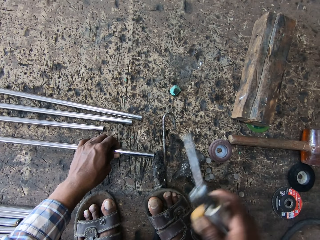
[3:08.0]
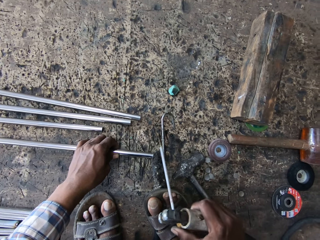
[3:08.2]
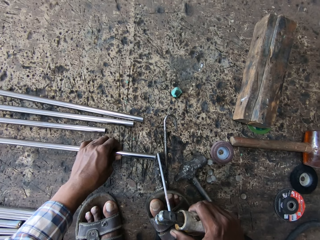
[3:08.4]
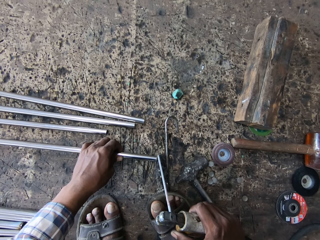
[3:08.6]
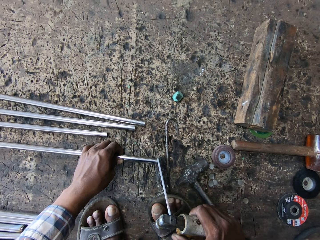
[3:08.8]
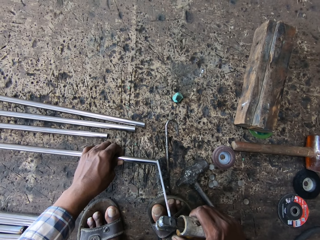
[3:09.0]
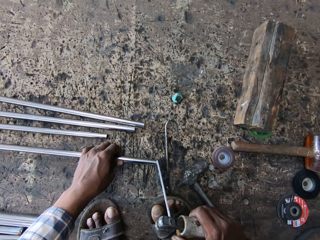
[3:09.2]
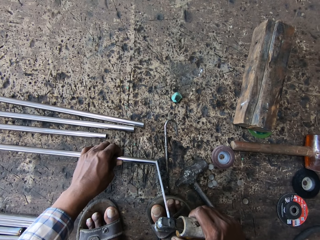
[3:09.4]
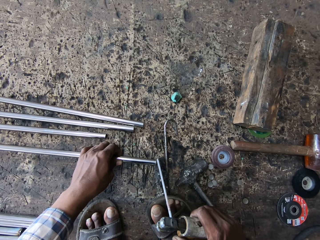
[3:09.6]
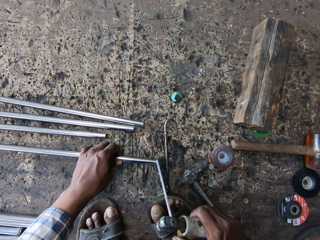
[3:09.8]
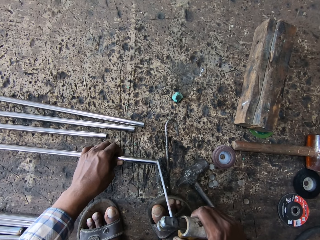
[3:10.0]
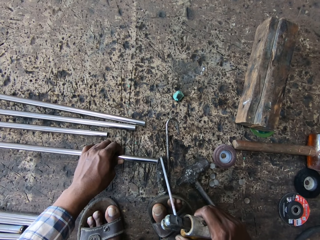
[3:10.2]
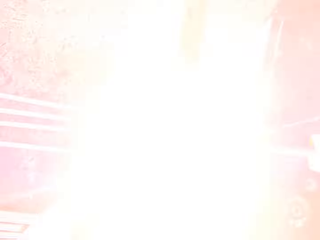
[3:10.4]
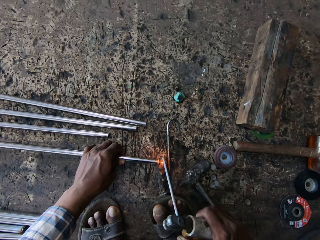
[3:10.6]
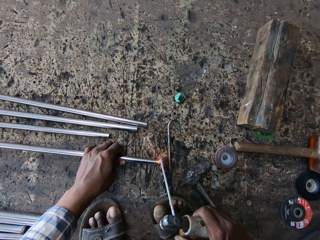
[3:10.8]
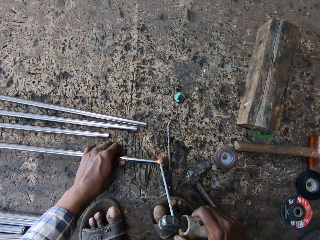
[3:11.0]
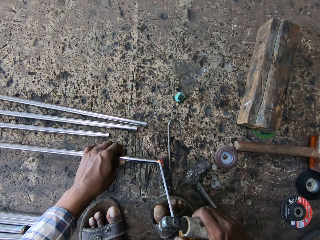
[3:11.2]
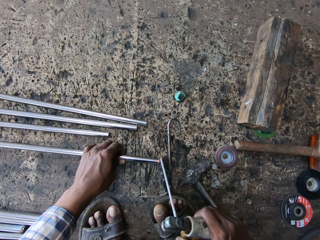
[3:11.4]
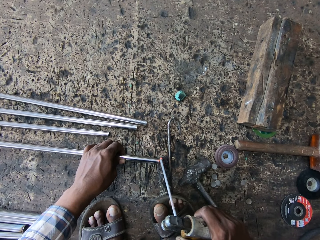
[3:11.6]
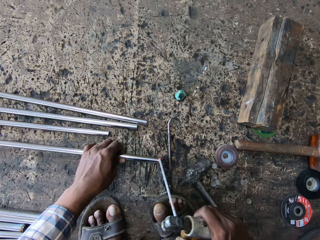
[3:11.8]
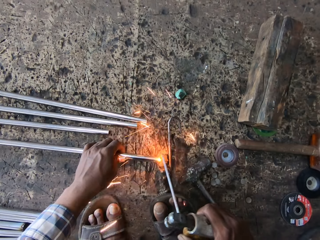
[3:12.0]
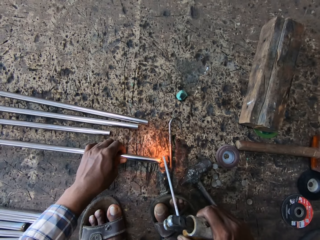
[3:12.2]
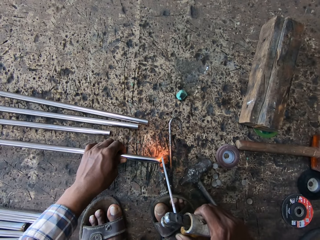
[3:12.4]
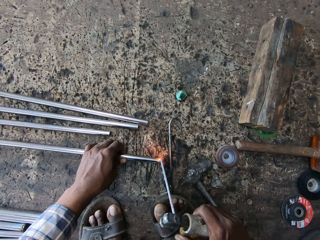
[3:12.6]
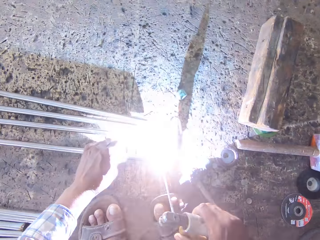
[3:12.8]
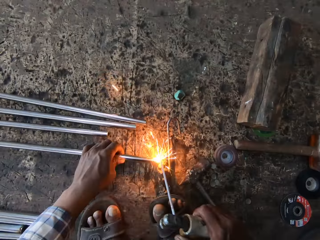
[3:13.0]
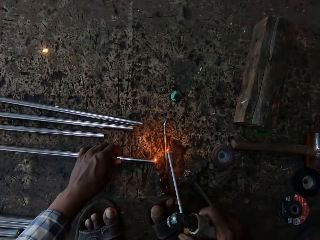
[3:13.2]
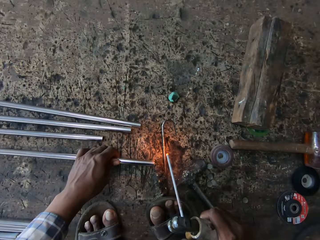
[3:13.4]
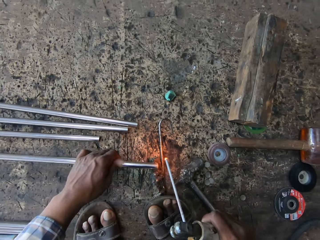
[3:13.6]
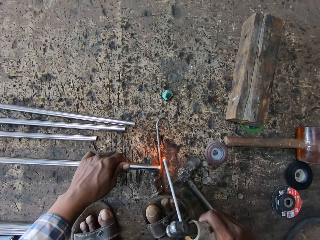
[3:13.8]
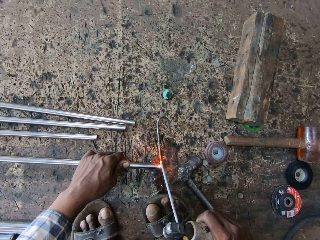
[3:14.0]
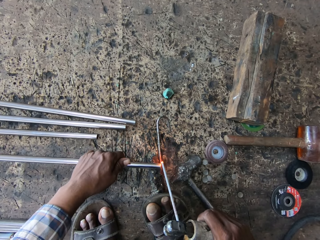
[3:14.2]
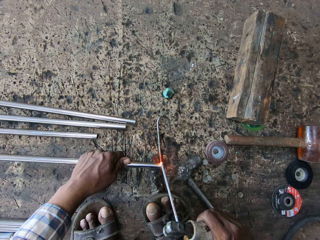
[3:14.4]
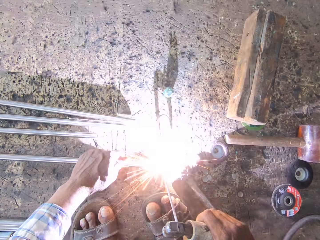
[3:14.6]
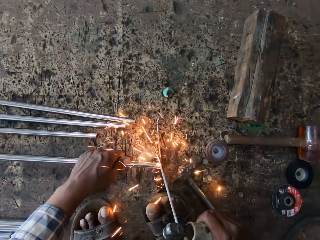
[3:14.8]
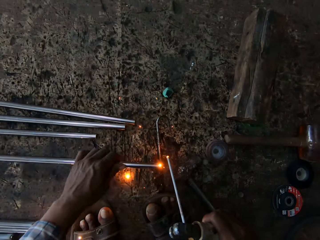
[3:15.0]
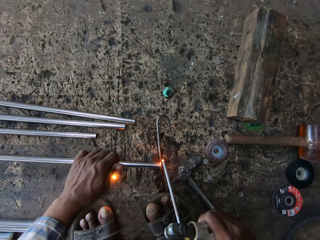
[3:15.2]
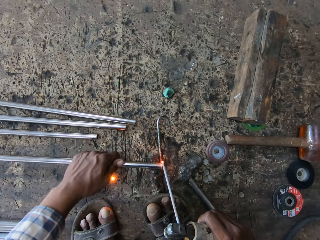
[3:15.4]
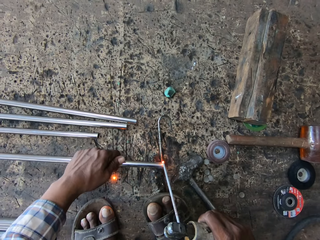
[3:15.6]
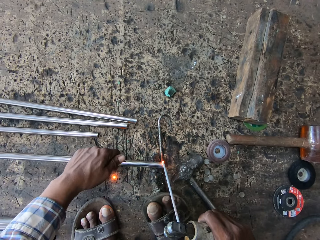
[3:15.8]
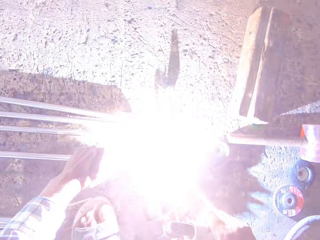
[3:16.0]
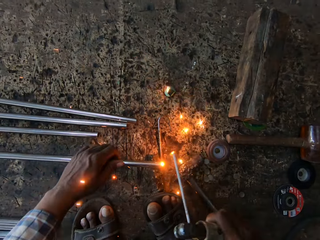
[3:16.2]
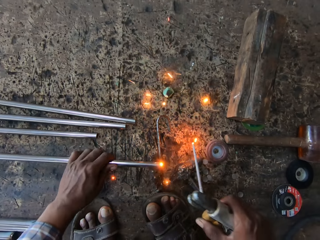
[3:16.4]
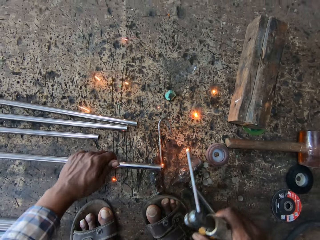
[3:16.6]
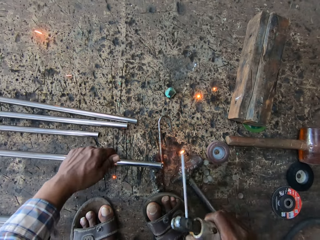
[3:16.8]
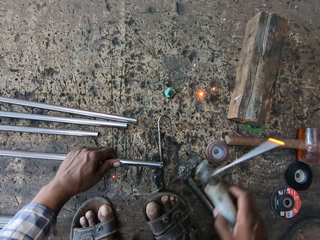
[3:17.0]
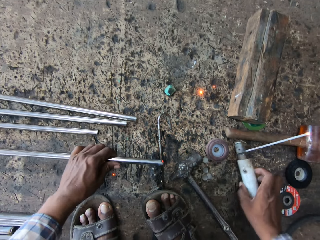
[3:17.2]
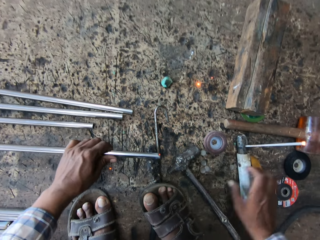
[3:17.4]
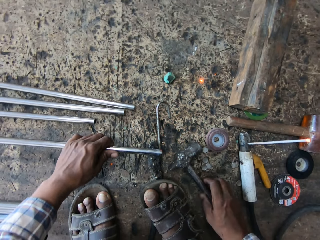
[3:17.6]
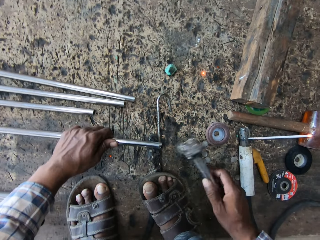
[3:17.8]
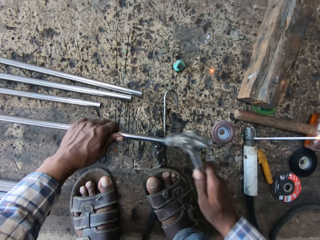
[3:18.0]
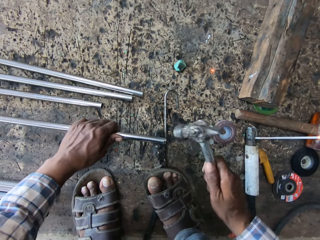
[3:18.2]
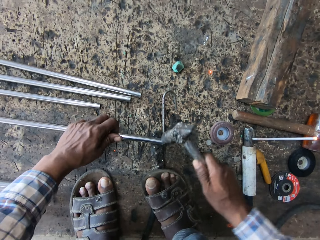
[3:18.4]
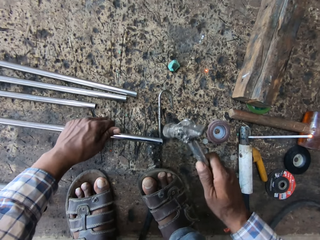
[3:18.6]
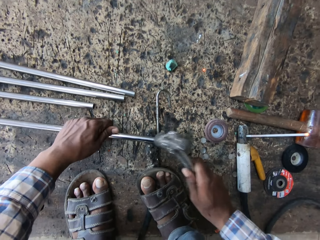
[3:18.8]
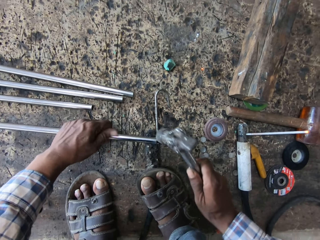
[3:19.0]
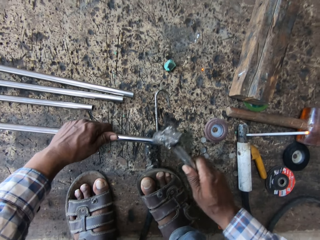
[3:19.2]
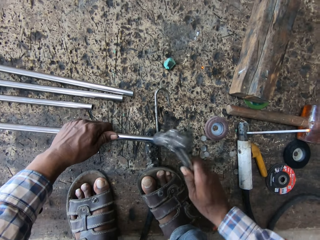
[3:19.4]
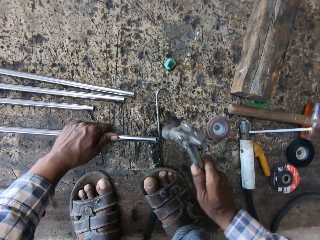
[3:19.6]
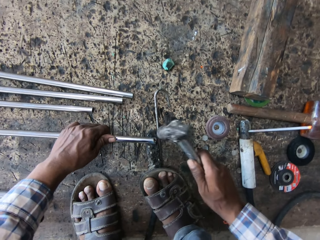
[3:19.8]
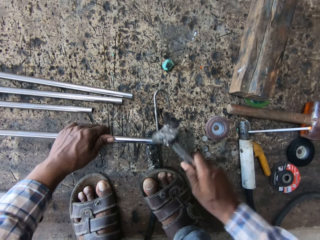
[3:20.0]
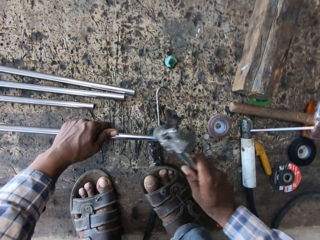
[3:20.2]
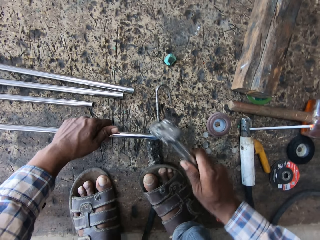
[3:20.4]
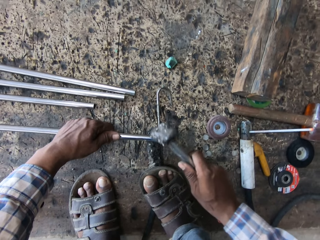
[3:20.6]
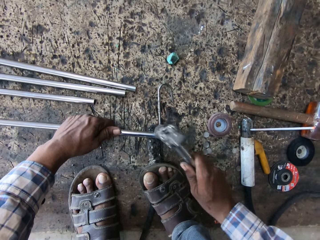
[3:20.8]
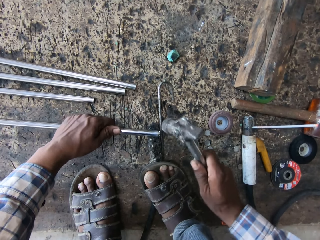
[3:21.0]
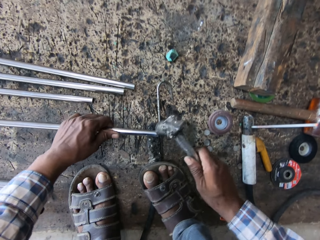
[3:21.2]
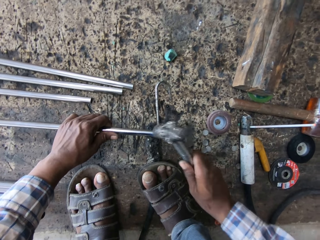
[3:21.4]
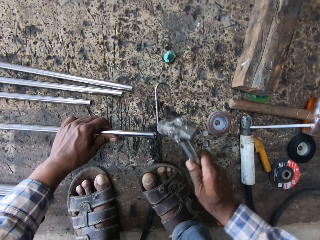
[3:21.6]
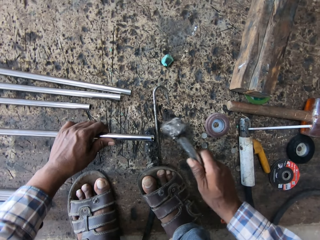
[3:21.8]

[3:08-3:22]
The camera wearer picks up a welding torch or electrode holder. They hold the electrode holder. They weld. They weld the metal. They put the welding torch down. They pick up a hammer. They hold the hammer. They hit the metal rod with the hammer.

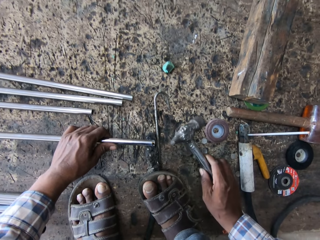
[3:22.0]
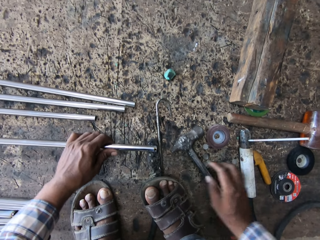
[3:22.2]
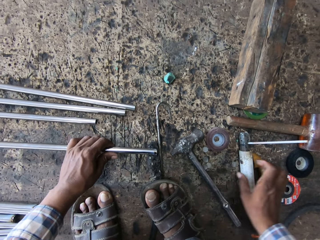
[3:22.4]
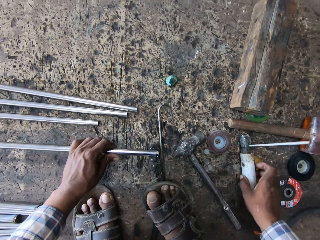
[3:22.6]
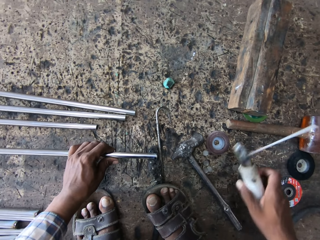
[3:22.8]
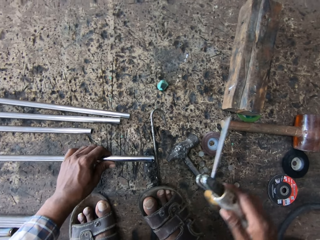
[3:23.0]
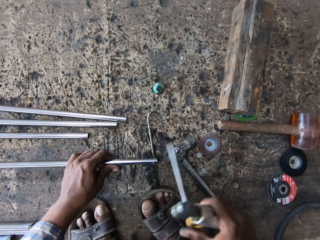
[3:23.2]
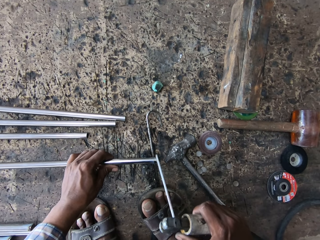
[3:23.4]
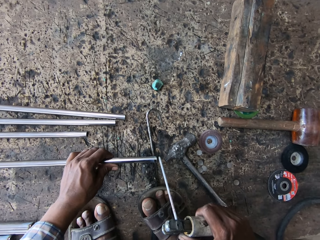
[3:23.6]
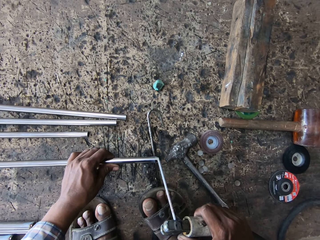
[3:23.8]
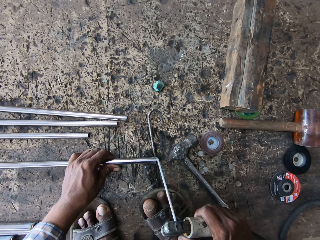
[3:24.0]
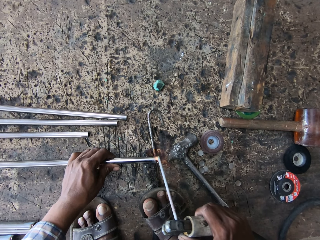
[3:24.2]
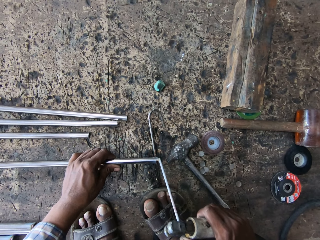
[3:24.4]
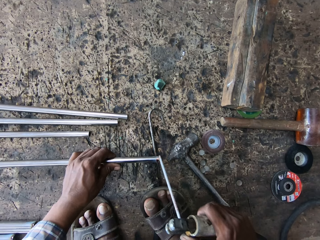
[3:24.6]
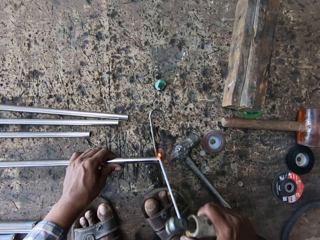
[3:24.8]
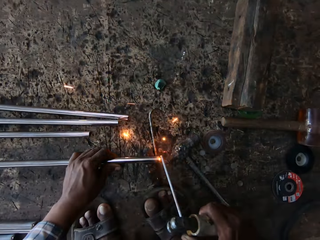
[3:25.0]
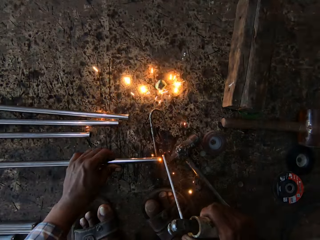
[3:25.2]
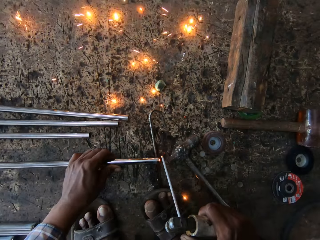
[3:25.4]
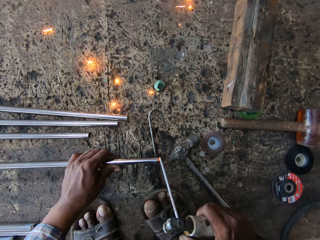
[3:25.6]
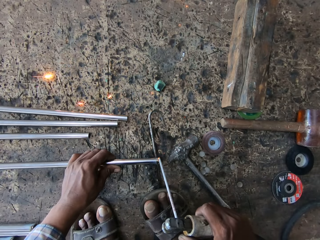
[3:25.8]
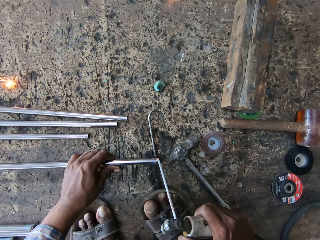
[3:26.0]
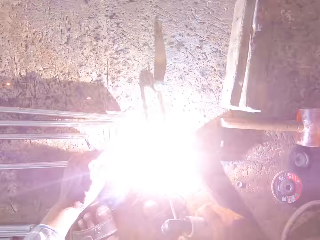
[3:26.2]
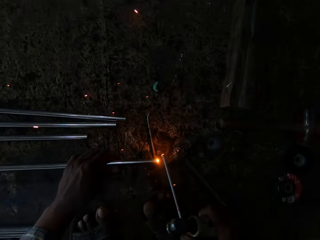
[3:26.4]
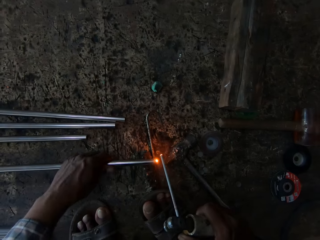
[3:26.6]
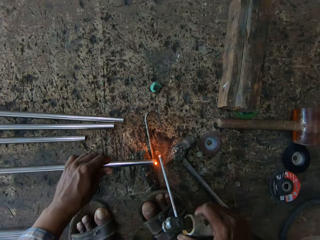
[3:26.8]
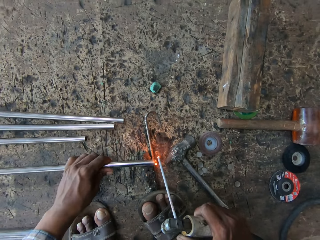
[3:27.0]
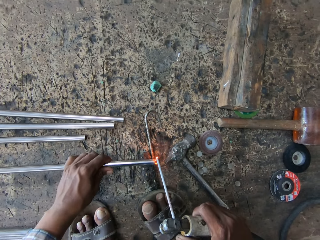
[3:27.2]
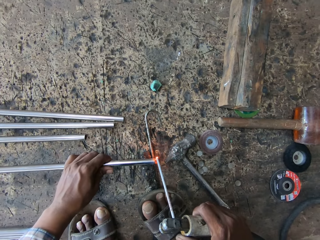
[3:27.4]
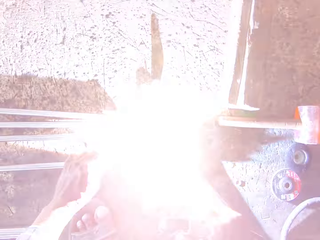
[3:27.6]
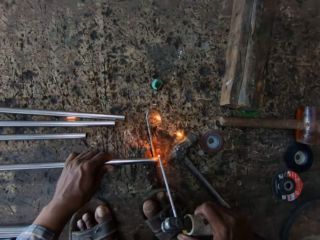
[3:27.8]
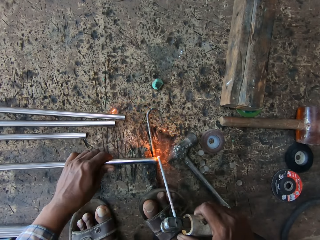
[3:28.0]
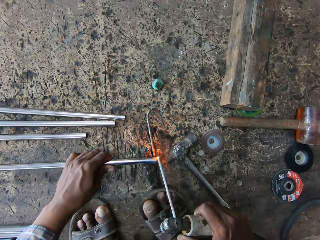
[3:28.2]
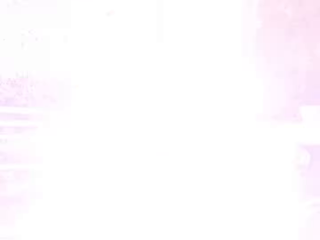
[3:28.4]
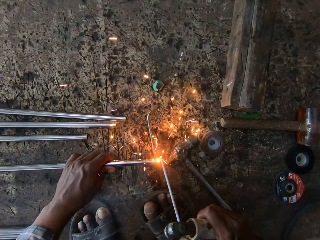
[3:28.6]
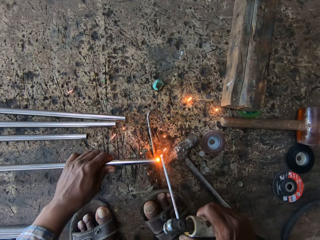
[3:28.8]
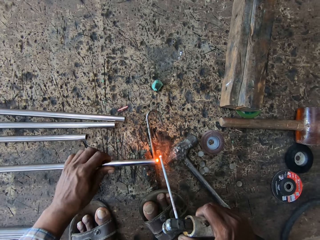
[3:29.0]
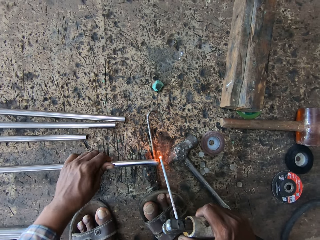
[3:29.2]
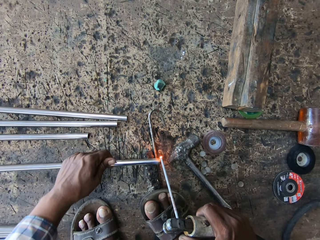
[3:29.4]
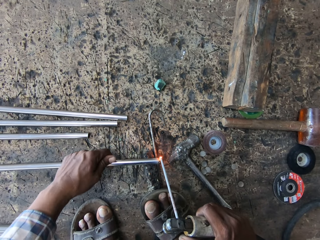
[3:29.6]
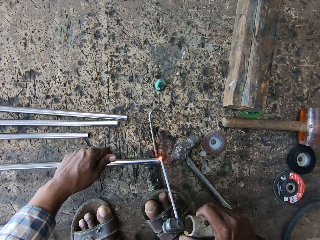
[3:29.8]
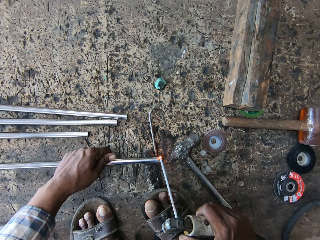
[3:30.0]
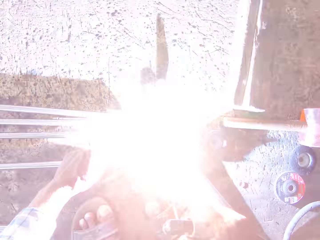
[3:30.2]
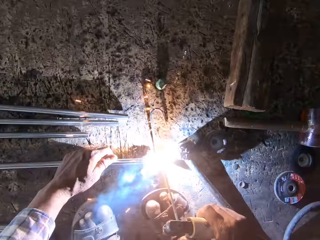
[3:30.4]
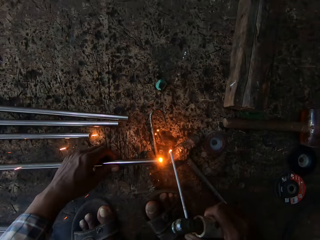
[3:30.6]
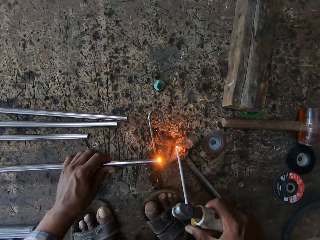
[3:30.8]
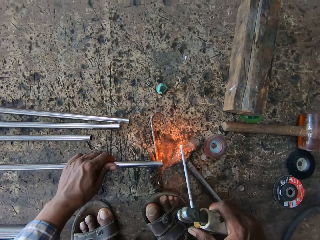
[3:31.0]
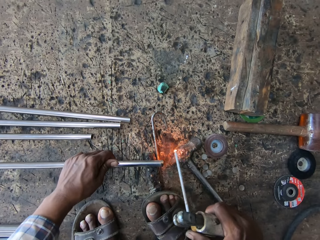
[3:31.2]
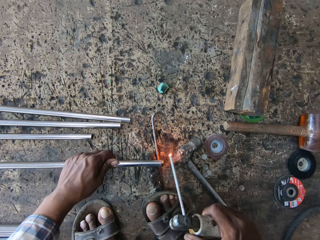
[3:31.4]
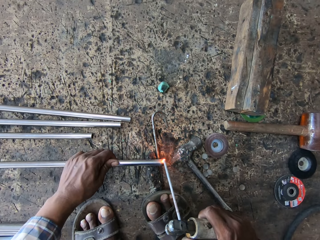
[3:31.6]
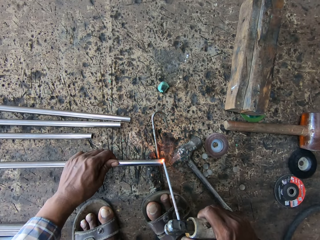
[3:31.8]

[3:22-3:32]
The camera wearer drops the hammer. They pick up a welding torch. They weld. They weld the metal.
